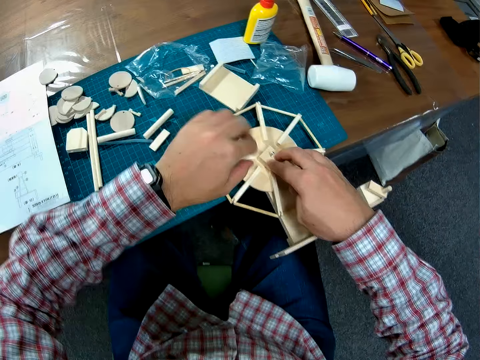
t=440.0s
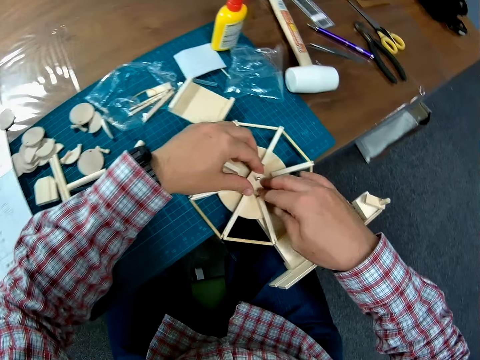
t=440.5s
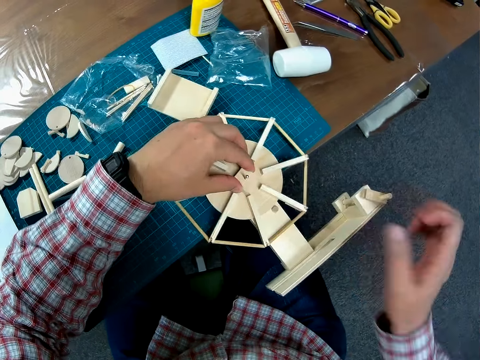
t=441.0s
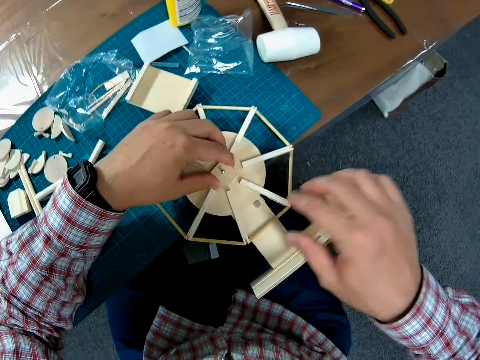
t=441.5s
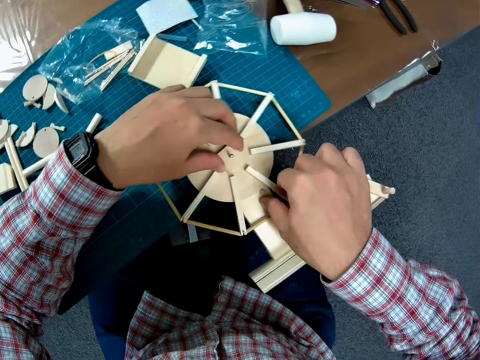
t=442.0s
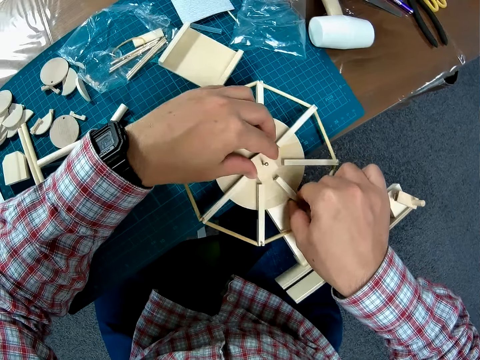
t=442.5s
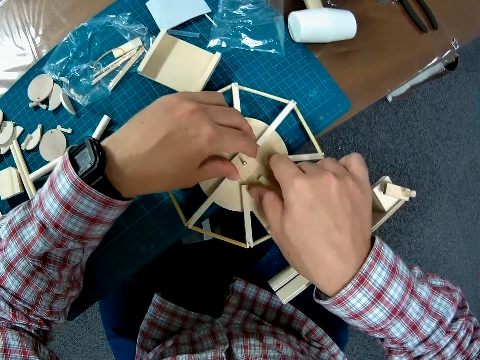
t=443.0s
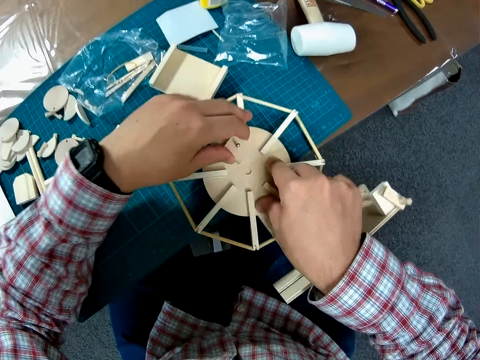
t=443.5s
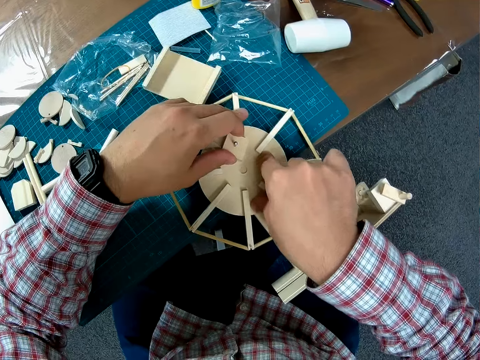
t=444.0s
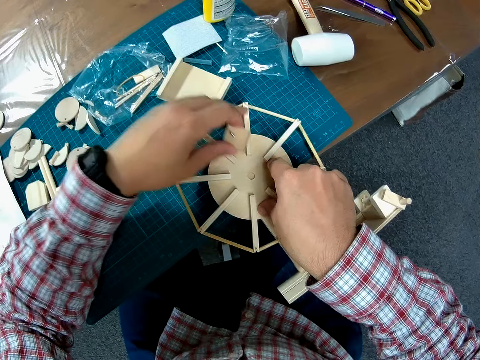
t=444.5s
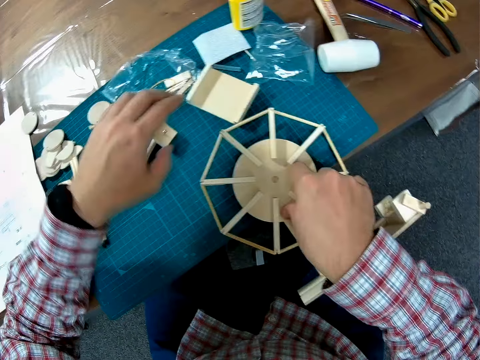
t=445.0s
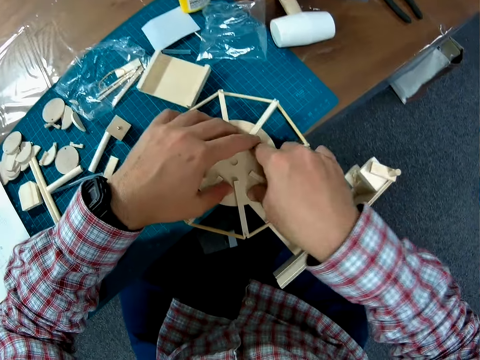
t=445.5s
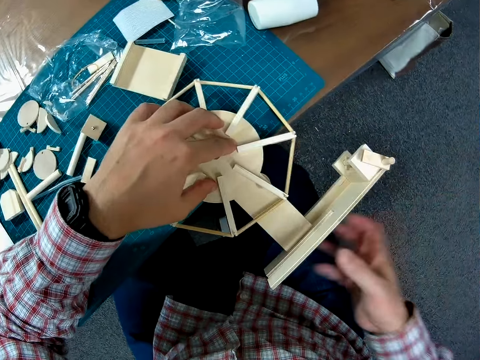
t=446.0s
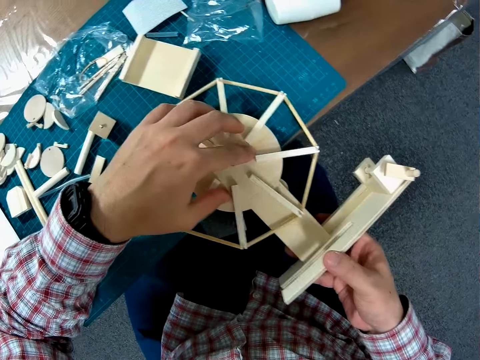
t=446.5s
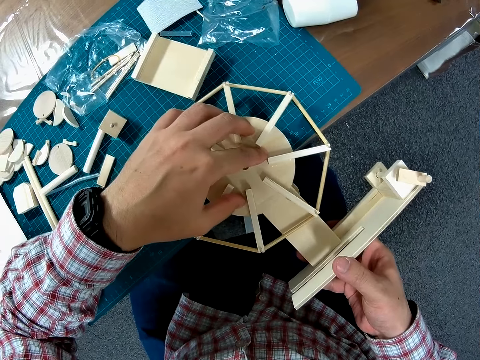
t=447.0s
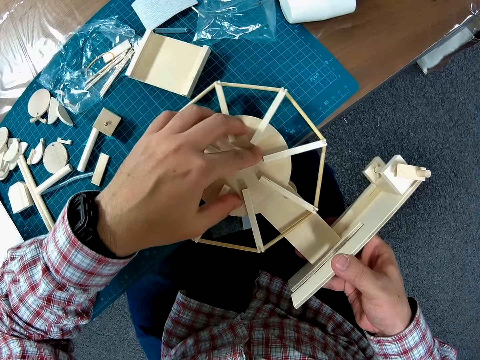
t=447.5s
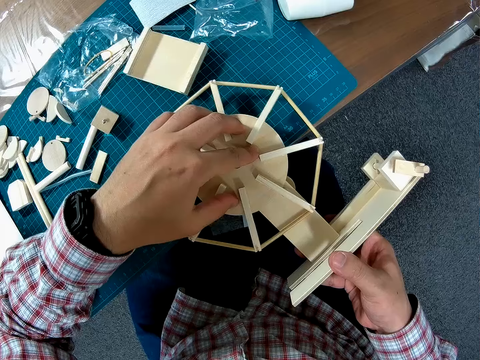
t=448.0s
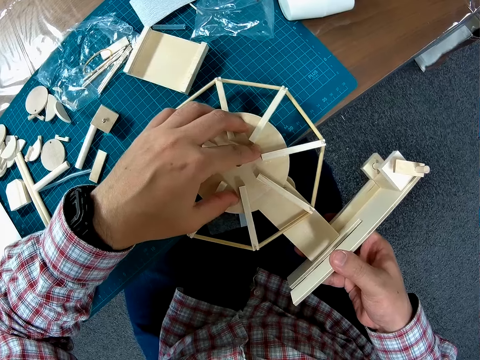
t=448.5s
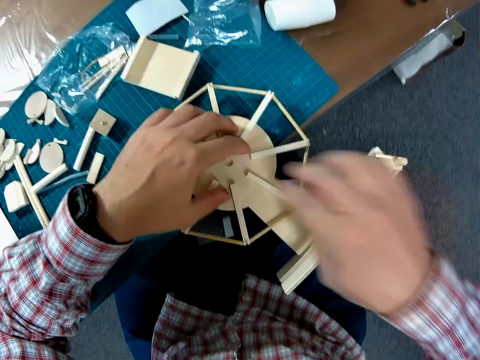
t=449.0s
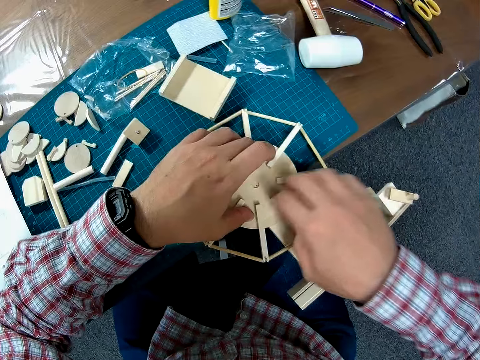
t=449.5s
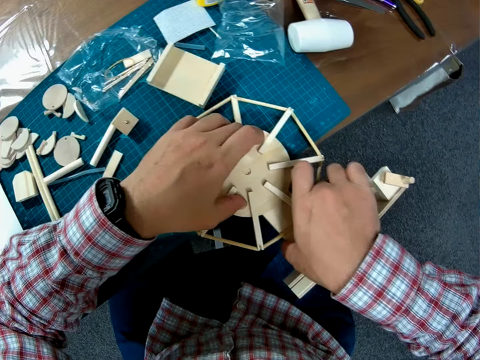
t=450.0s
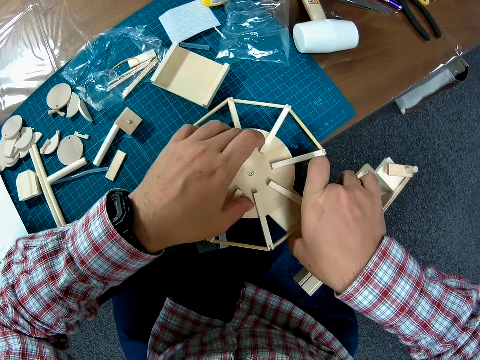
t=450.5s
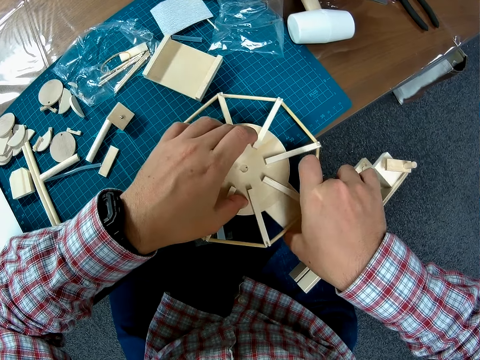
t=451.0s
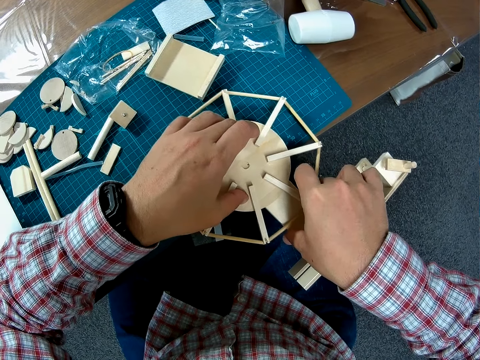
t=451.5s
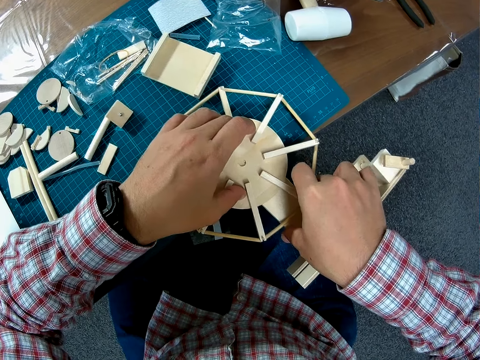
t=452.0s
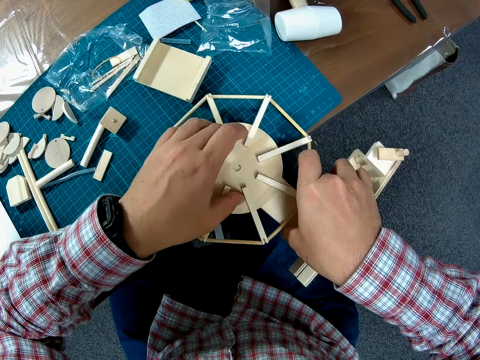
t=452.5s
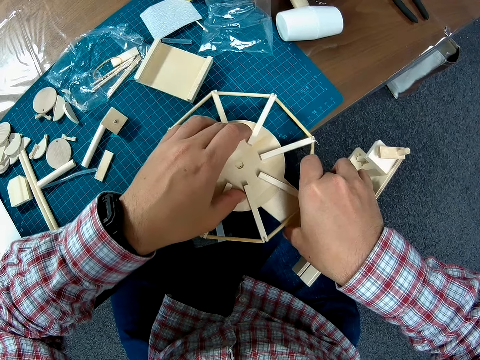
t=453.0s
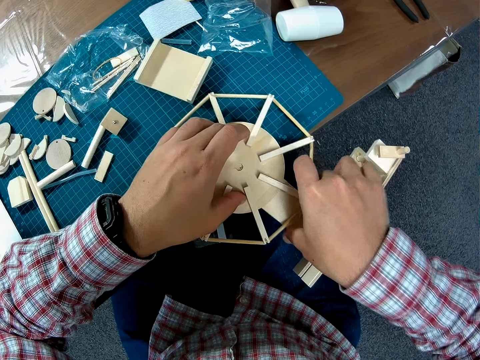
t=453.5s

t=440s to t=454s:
The camera wearer places the wind mill on the table, on the cutting mat. They remove one hand from something, adjust parts of the wind vane, and put both hands on something. They remove the wood piece from the wind mill. They drop the wood piece of craft wood on the table, on the cutting mat. They adjust the wind mill. They remove the hand from the cutting mat. They hold something with both hands.

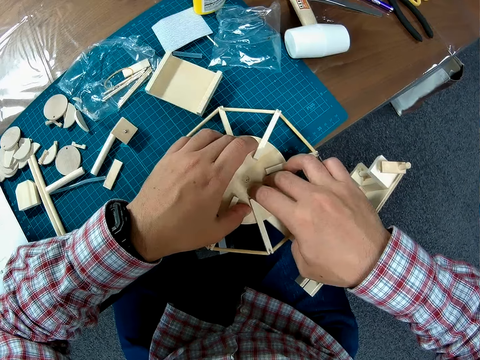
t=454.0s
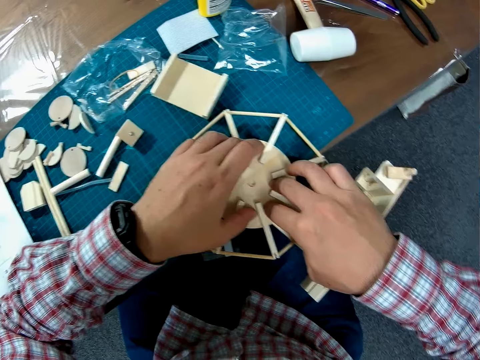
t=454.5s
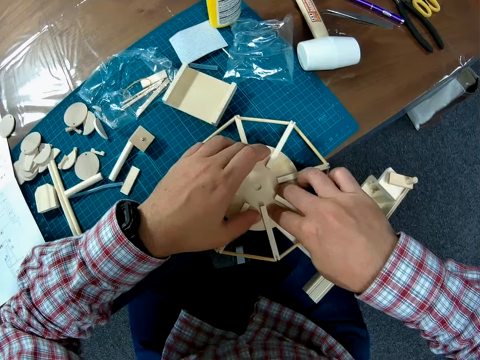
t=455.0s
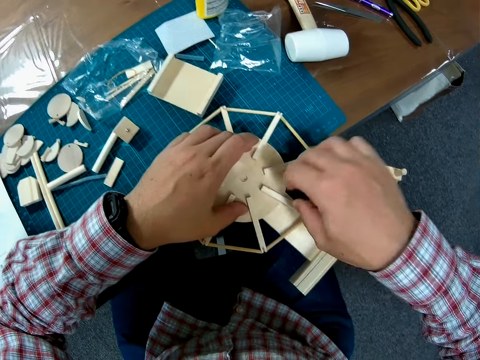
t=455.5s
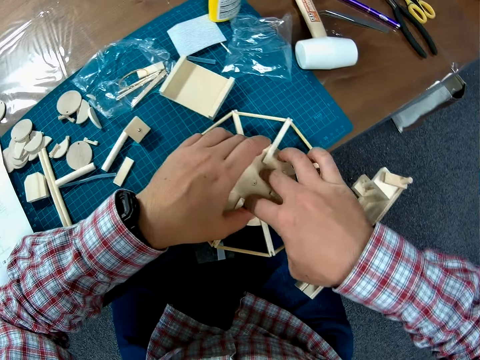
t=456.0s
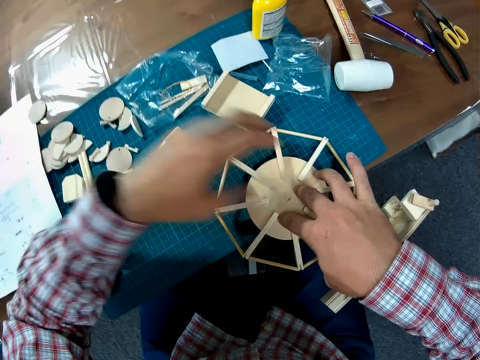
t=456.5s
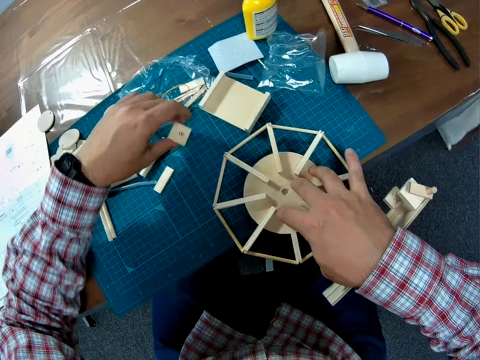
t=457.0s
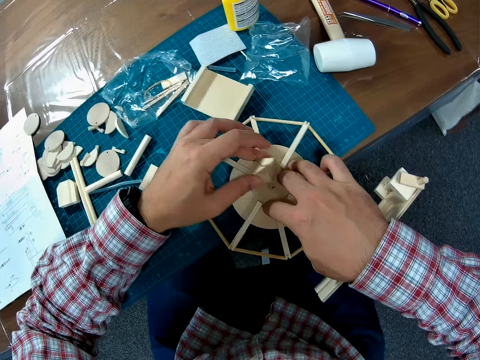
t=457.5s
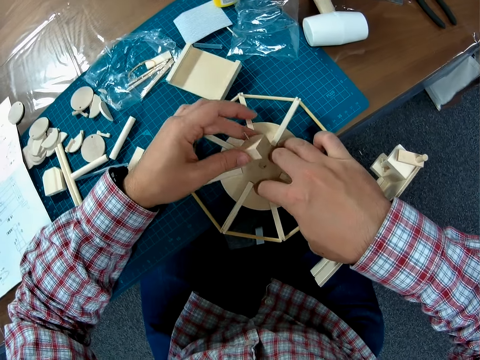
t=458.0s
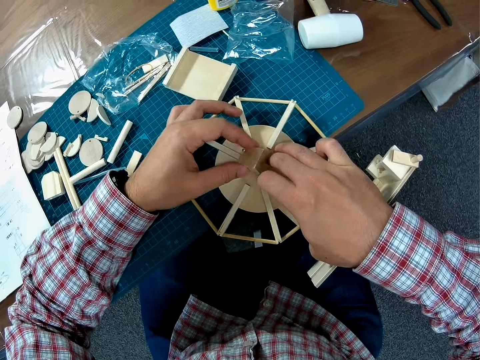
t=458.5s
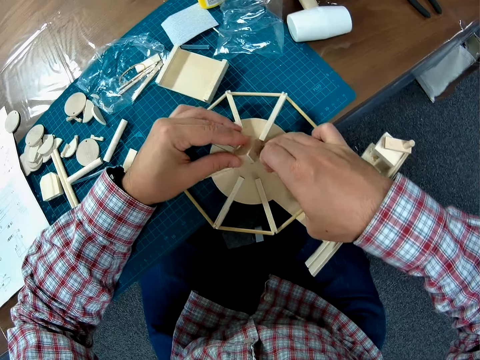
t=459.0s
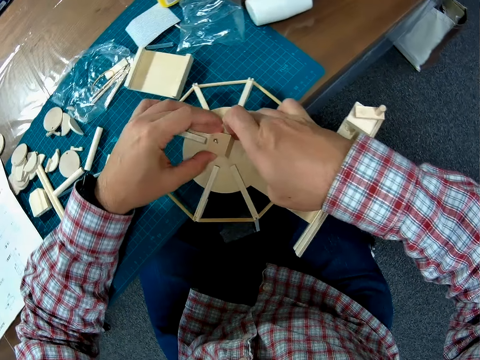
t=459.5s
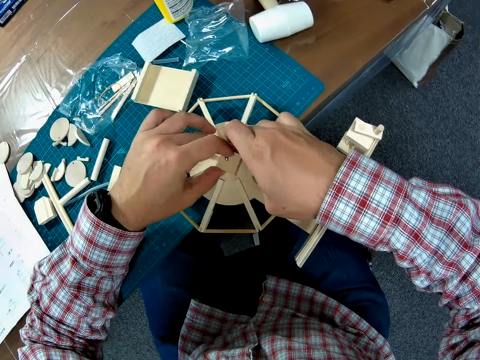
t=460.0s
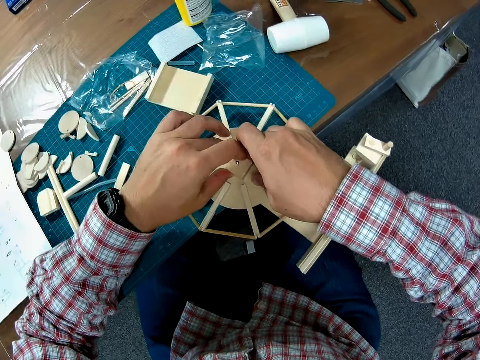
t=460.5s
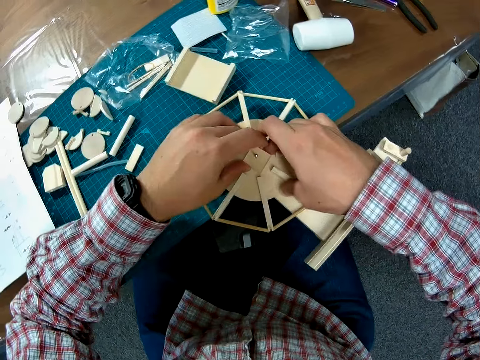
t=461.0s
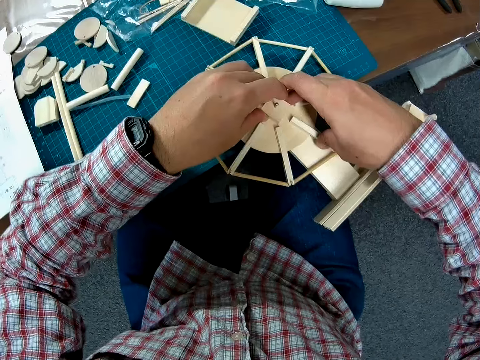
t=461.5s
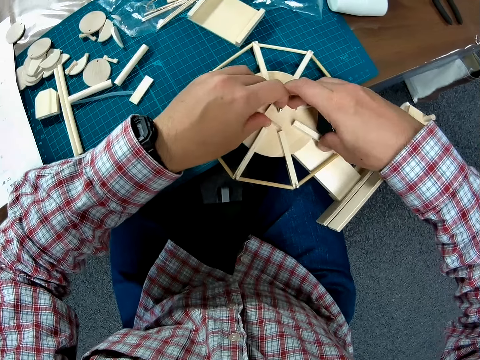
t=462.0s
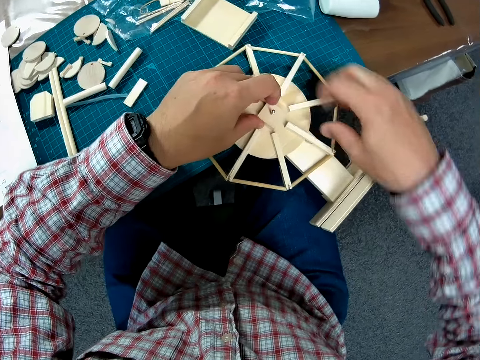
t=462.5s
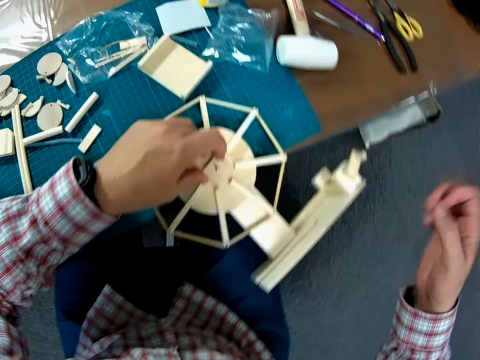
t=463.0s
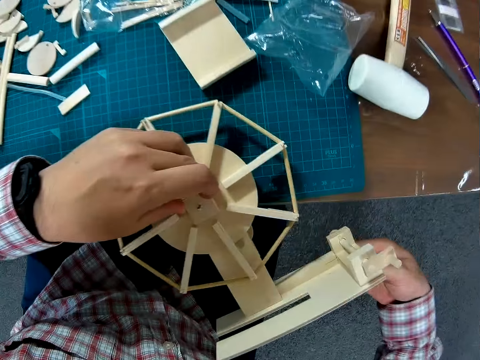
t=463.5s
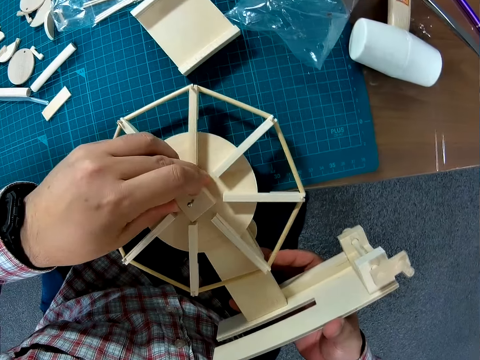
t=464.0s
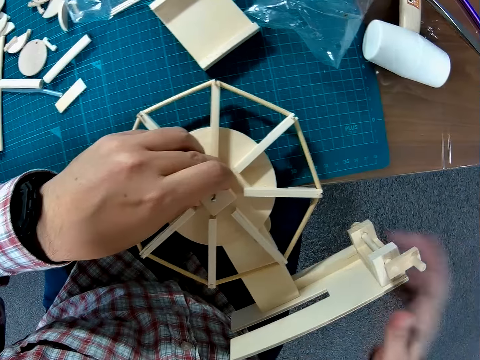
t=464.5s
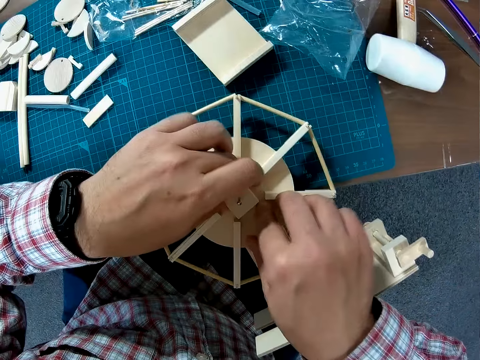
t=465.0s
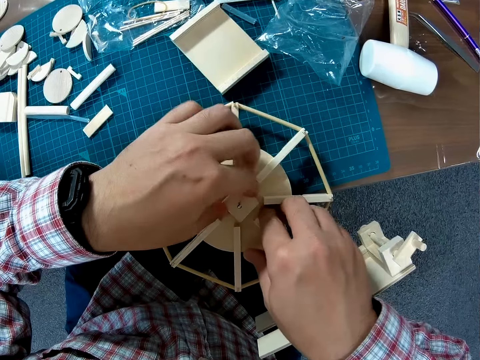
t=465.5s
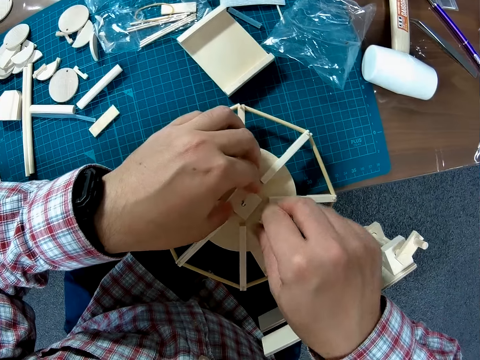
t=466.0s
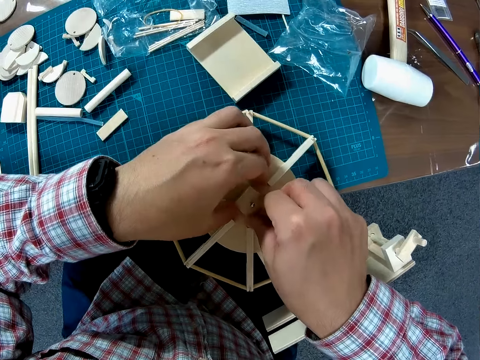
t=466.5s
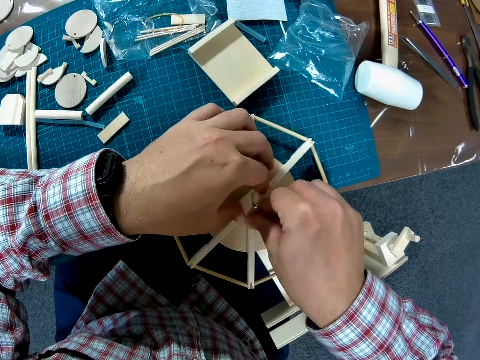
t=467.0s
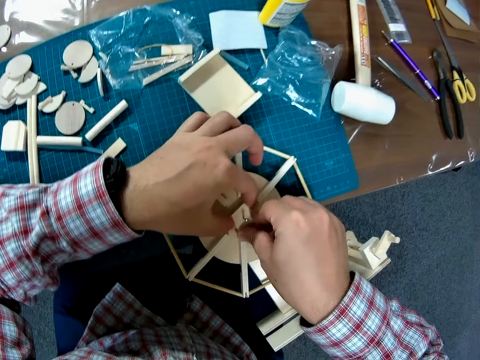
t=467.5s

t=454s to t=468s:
The camera wearer fixes something. They pick up the wood piece of craft wood from the table. They fix the wood piece on the wind mill with something. They remove one hand from something. They touch something with both hands.
